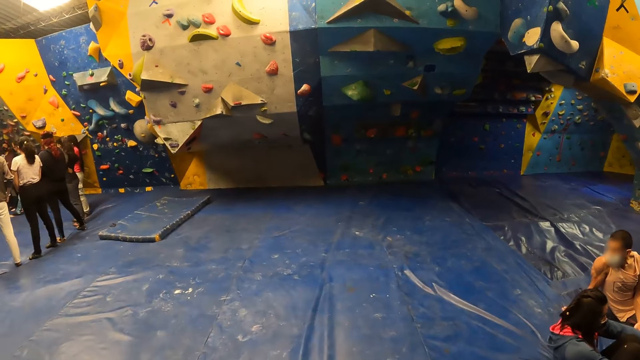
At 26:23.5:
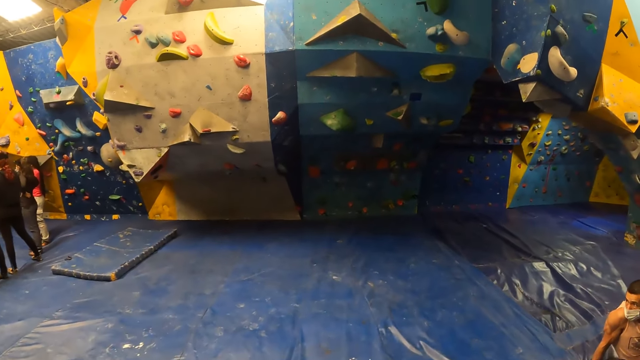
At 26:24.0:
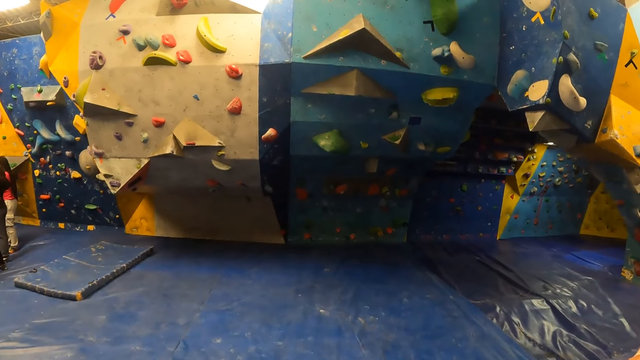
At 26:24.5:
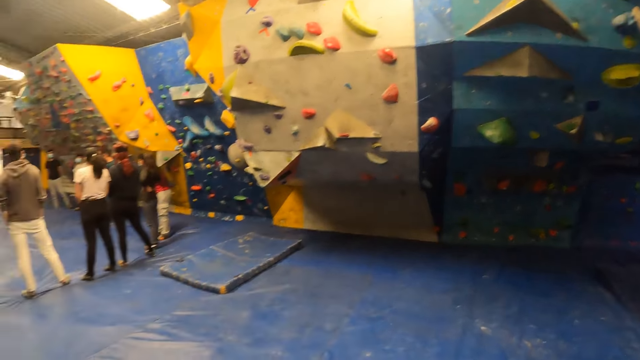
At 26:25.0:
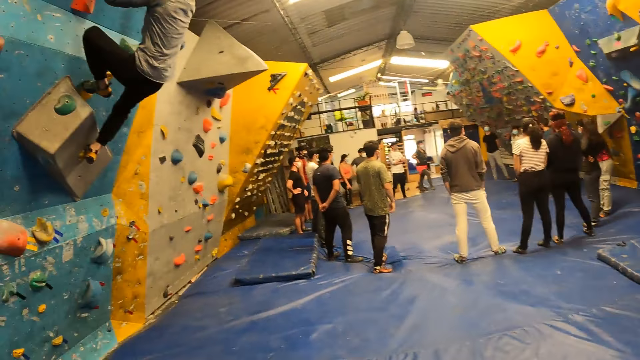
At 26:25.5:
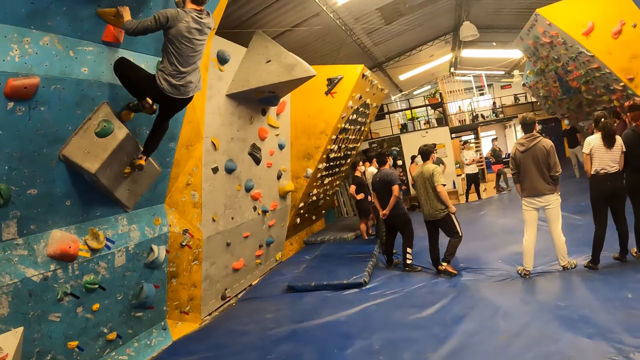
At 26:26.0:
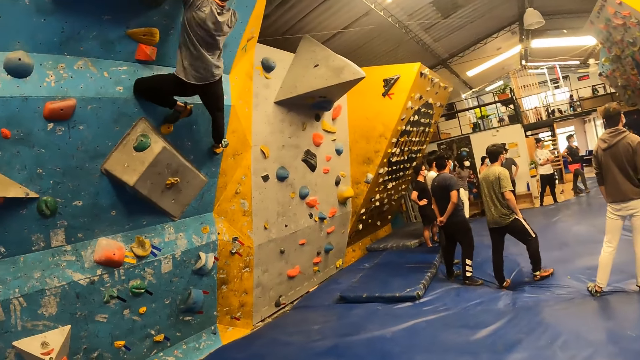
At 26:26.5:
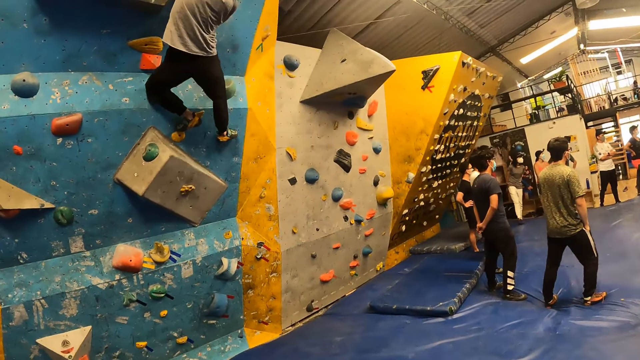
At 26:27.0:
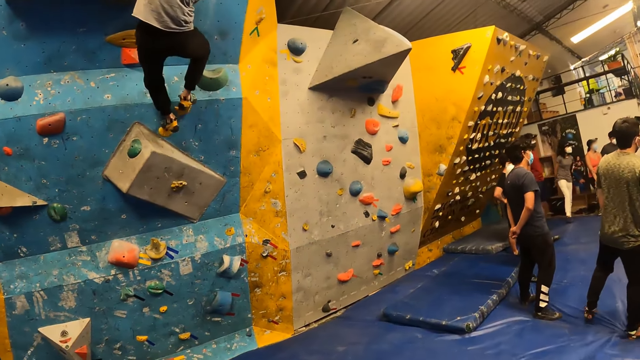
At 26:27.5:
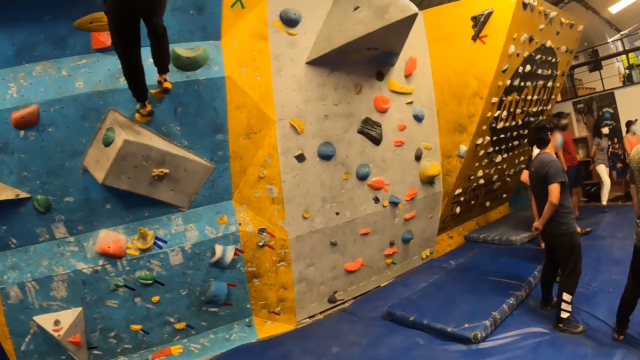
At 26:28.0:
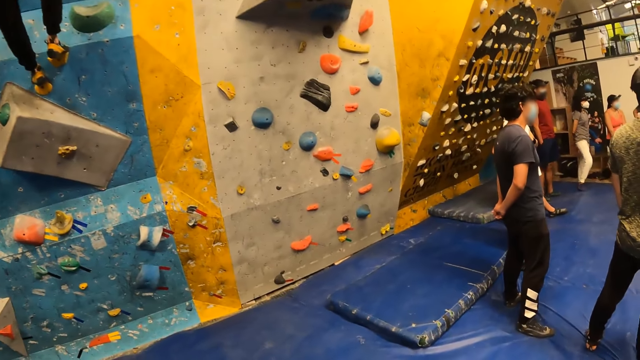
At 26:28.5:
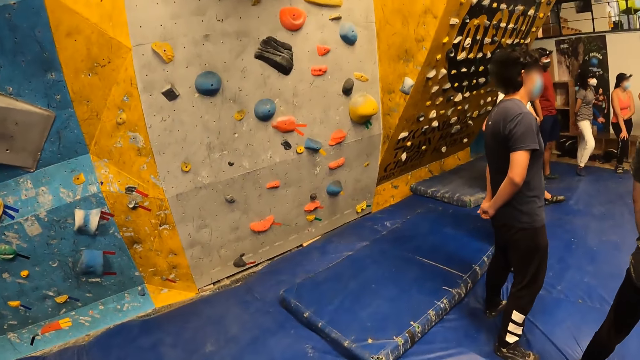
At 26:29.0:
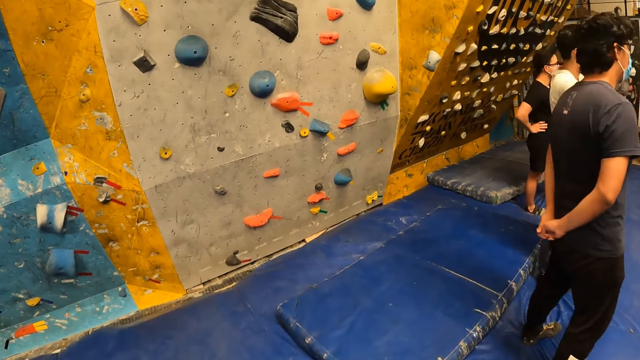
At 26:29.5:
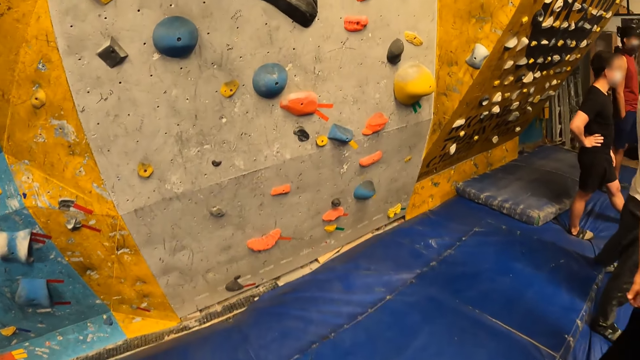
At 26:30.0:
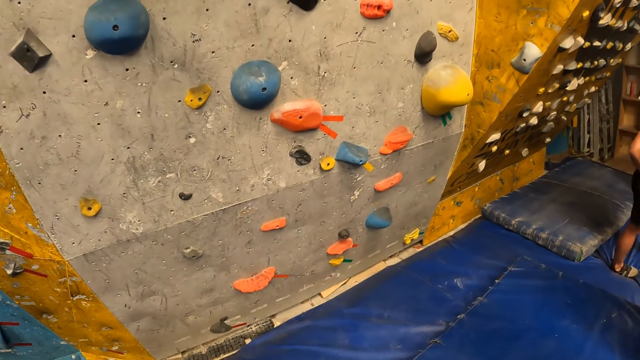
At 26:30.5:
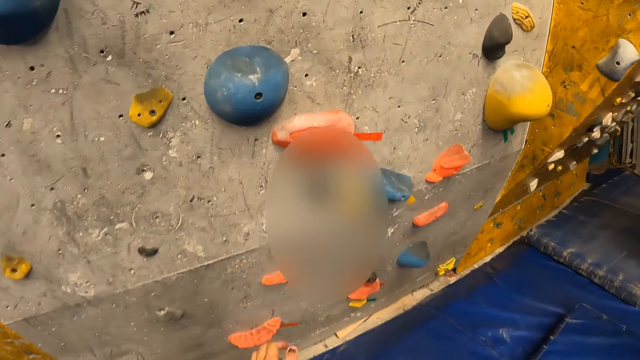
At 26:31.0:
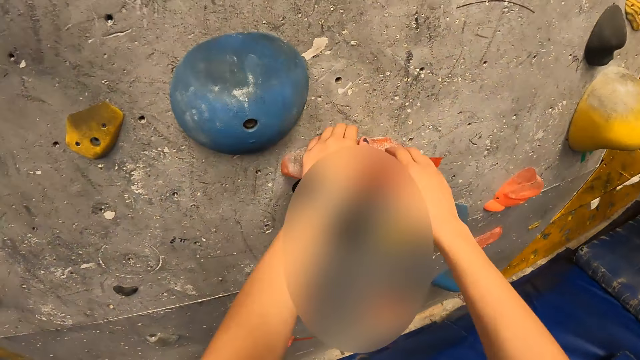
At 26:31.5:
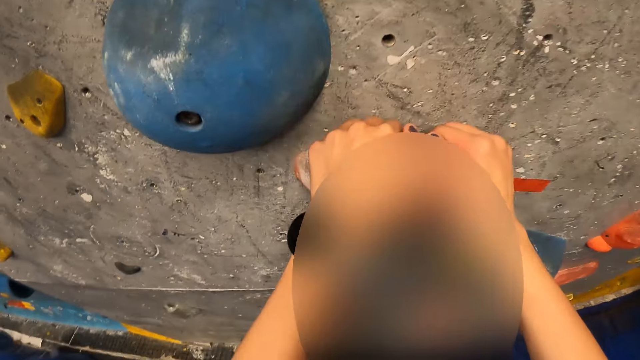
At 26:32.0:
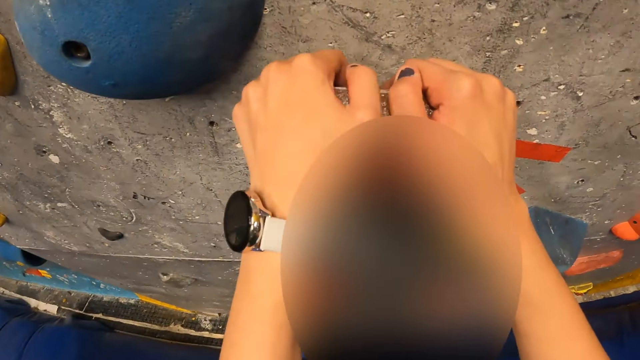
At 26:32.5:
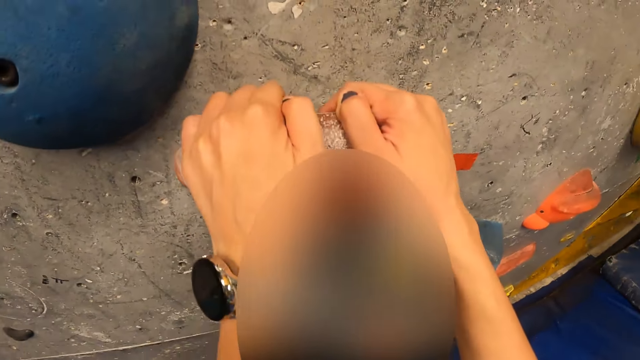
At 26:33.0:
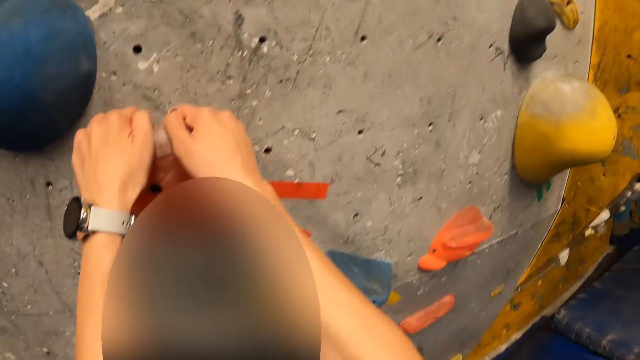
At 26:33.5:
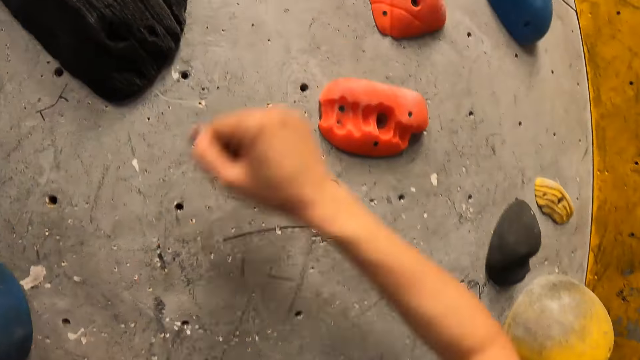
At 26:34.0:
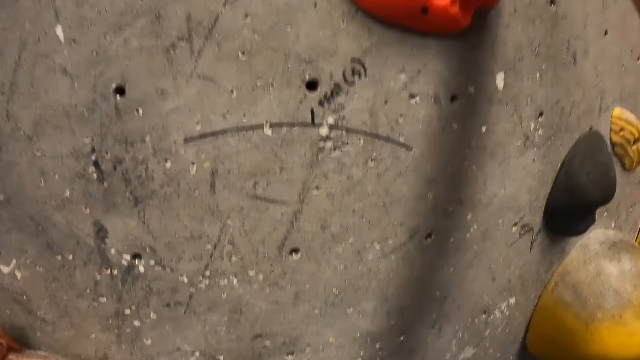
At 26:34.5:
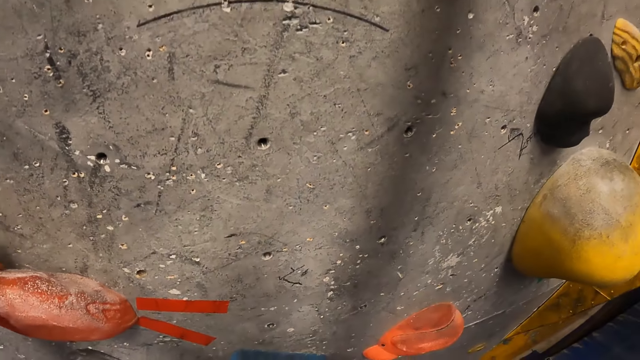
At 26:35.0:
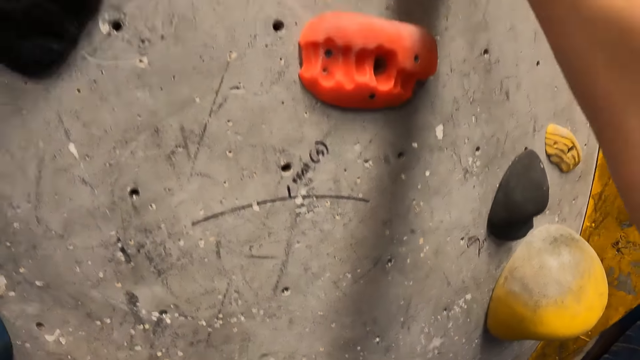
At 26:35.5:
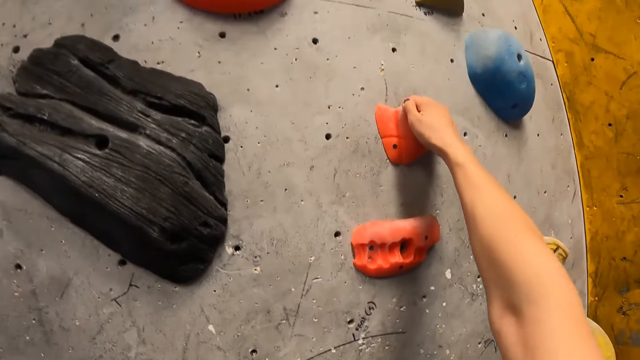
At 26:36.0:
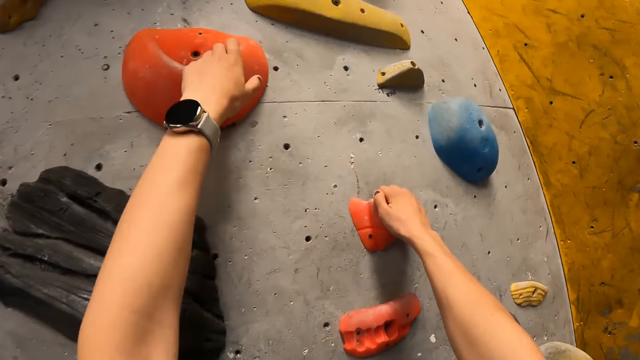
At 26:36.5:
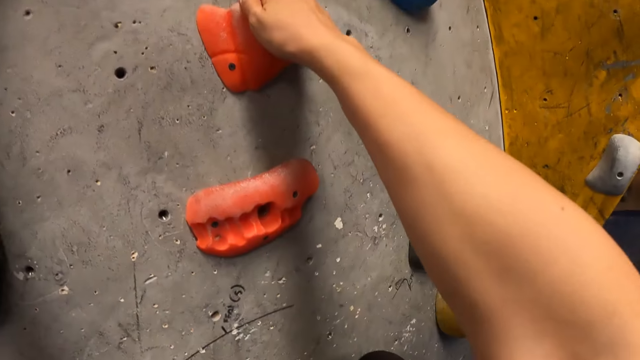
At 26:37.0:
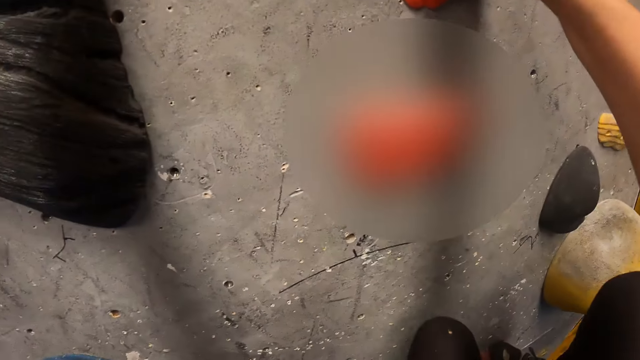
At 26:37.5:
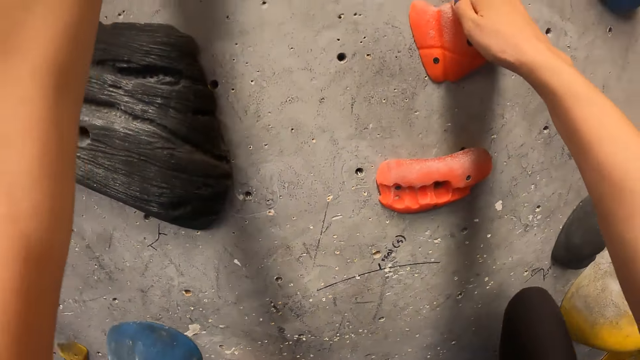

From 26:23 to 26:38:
The camera wearer attempts to climb the game.

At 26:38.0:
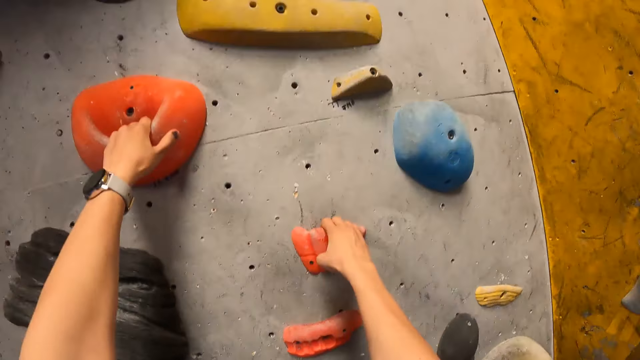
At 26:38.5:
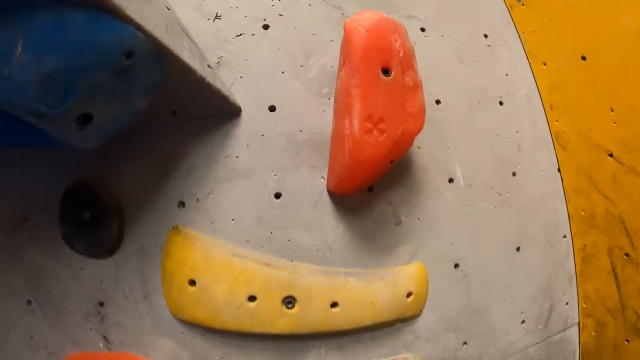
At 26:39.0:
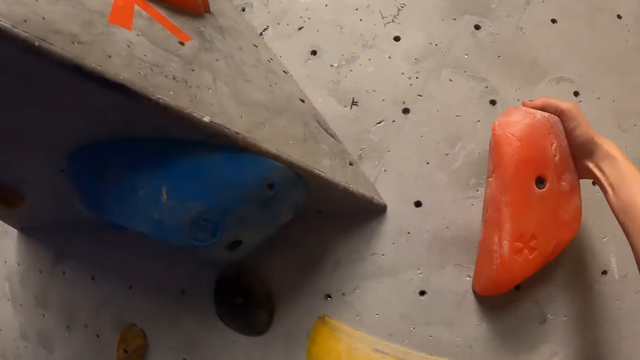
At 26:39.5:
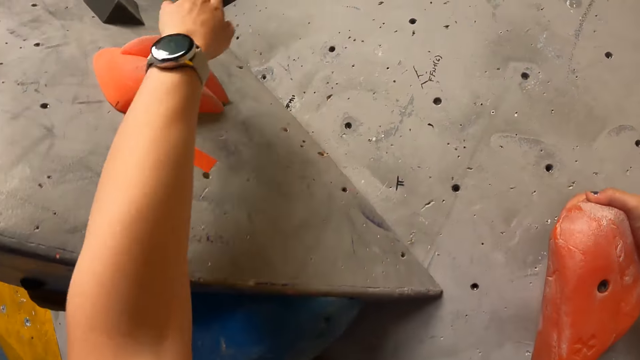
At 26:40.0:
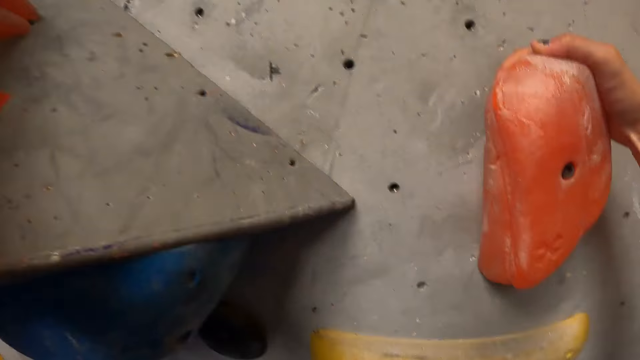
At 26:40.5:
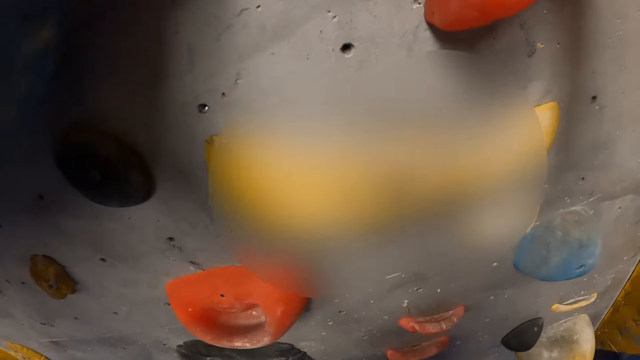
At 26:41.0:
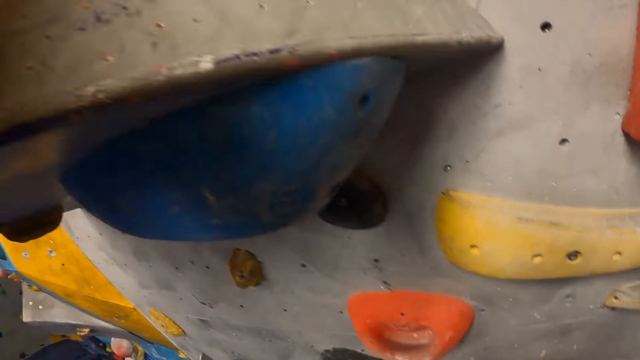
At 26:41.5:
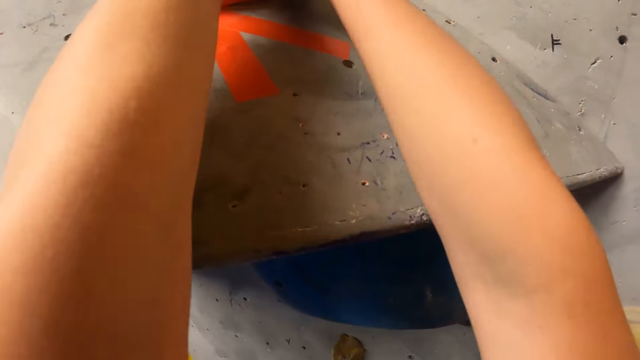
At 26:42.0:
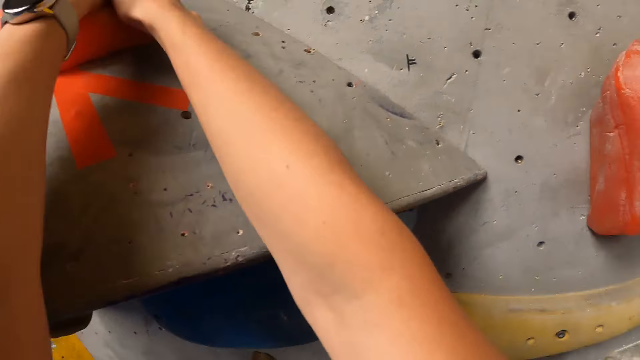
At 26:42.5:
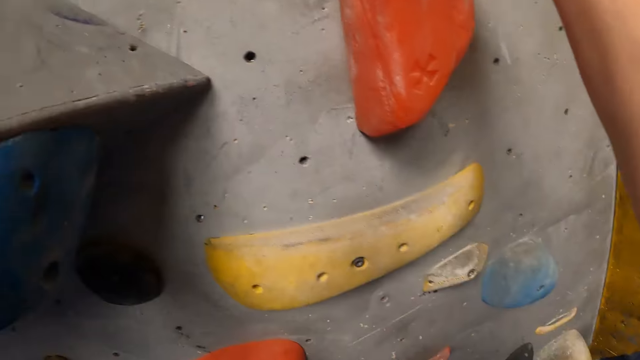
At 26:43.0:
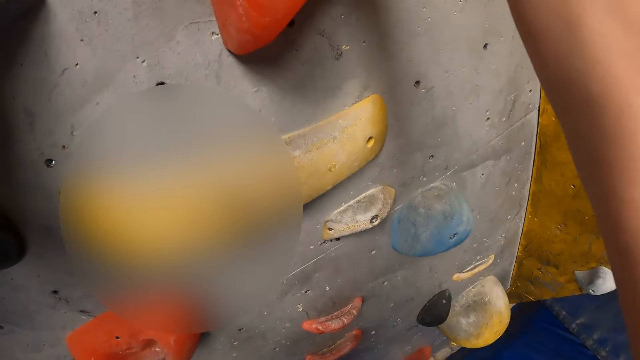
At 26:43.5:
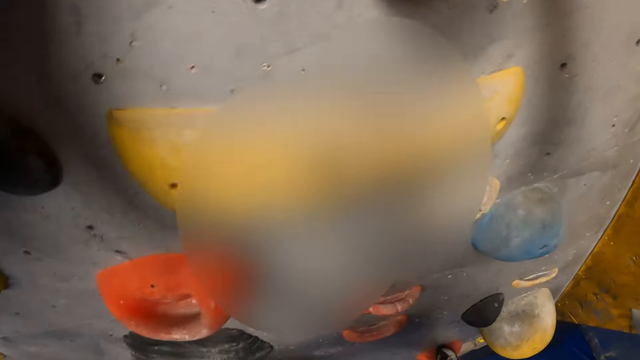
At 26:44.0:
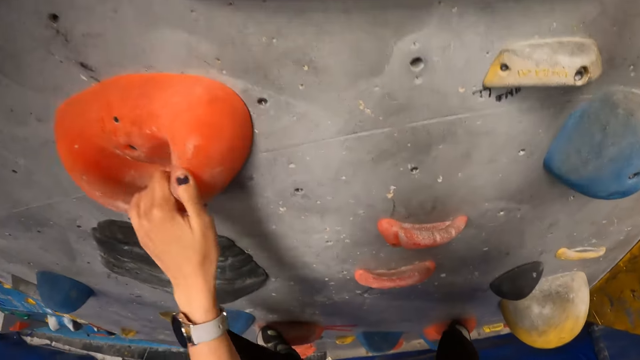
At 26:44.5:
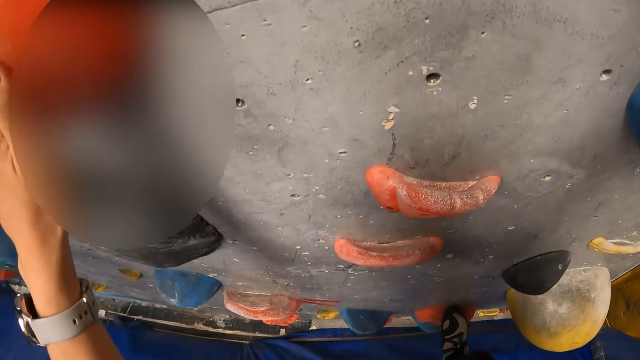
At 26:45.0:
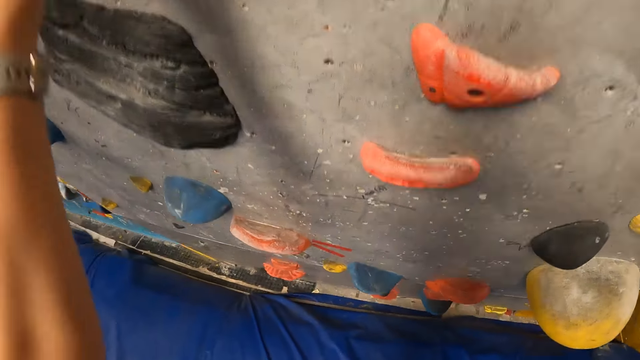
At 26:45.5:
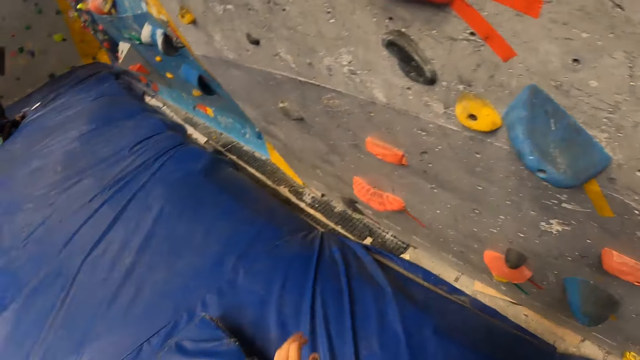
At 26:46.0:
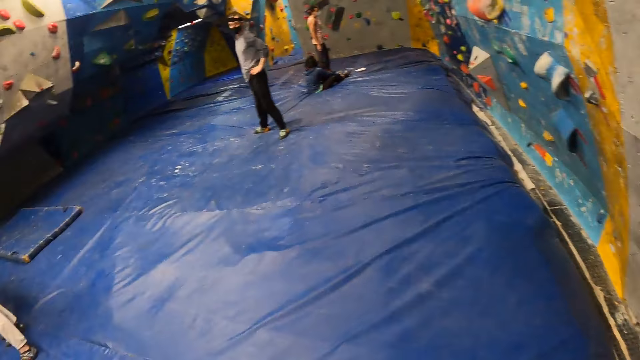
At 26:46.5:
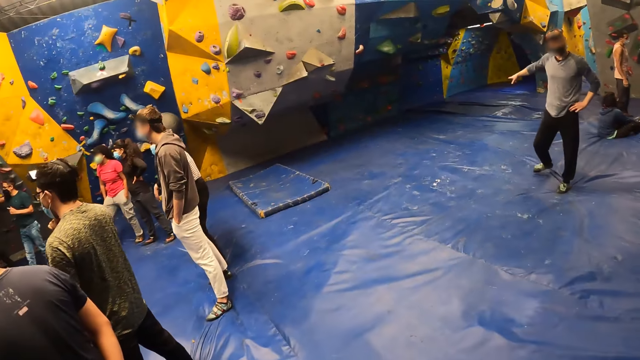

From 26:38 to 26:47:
The camera wearer lowers down from the game. They drop to the ground. A man interacts with the camera wearer.
